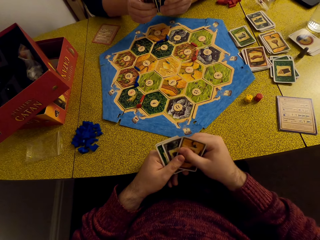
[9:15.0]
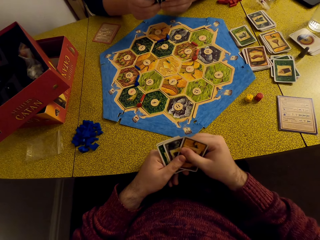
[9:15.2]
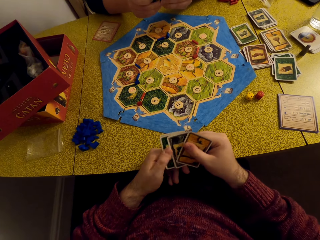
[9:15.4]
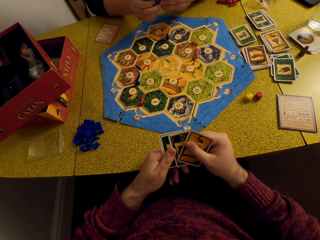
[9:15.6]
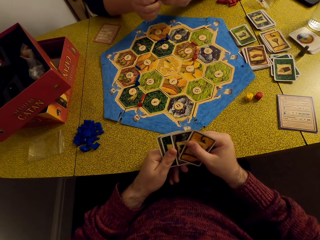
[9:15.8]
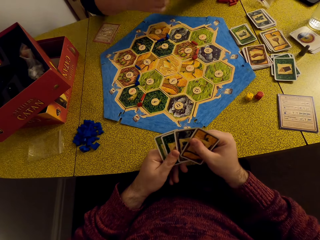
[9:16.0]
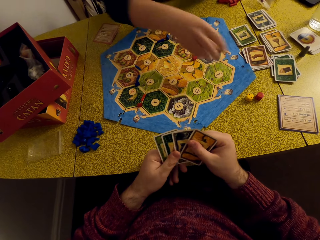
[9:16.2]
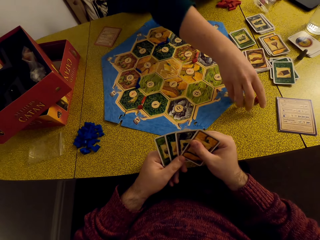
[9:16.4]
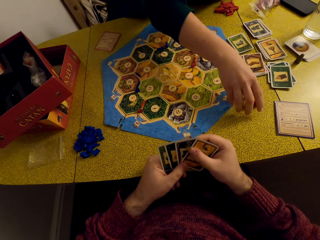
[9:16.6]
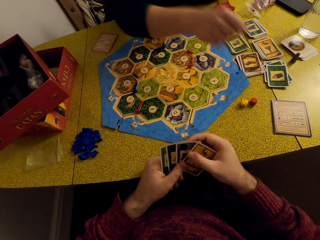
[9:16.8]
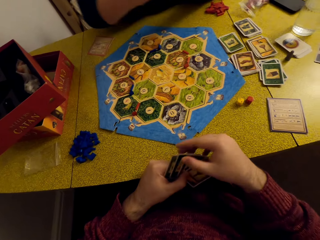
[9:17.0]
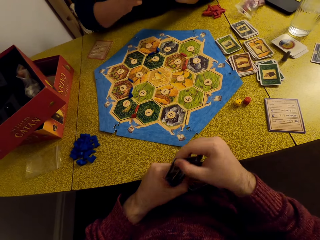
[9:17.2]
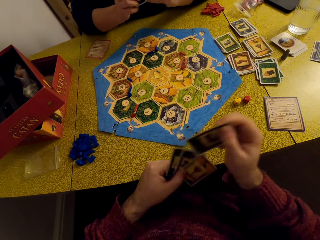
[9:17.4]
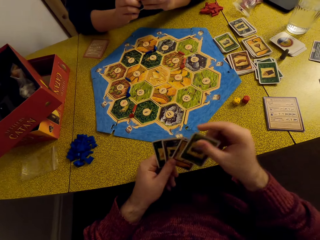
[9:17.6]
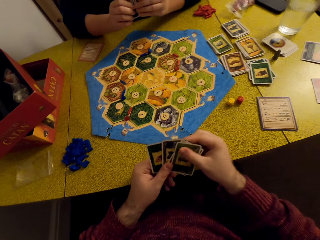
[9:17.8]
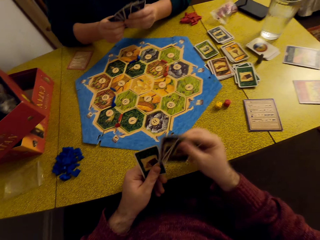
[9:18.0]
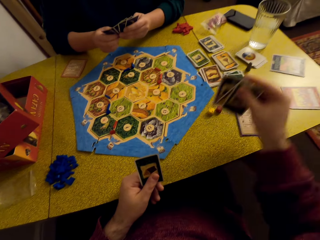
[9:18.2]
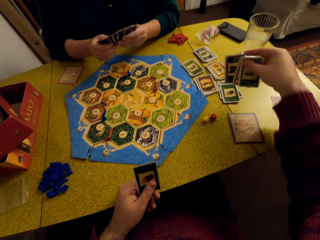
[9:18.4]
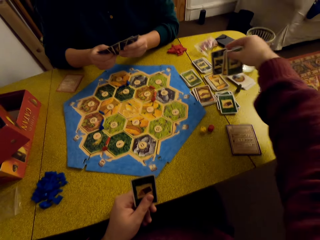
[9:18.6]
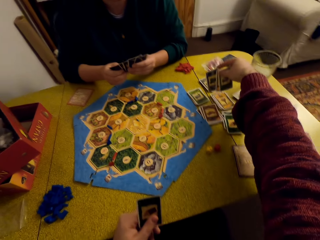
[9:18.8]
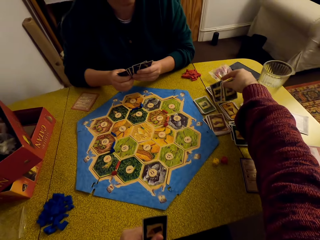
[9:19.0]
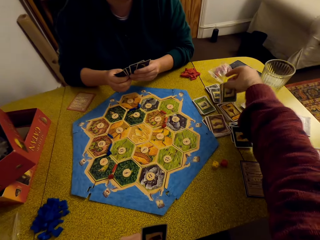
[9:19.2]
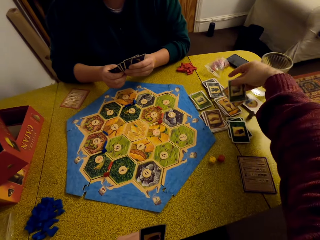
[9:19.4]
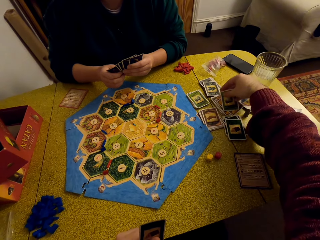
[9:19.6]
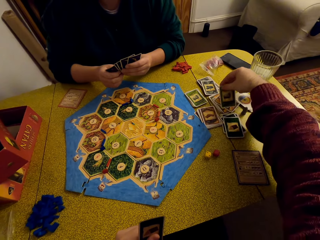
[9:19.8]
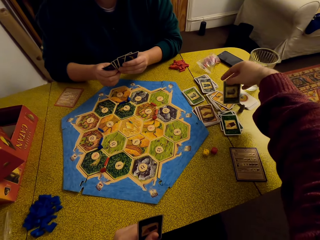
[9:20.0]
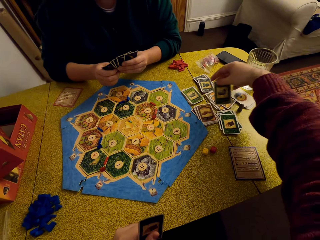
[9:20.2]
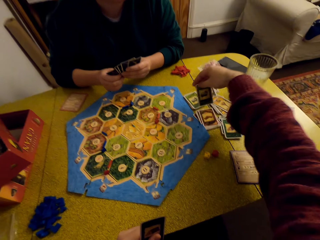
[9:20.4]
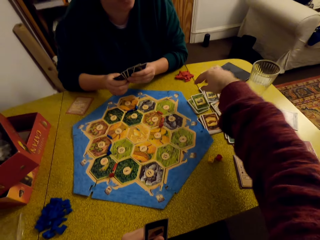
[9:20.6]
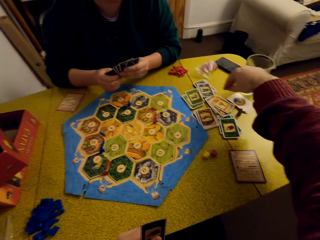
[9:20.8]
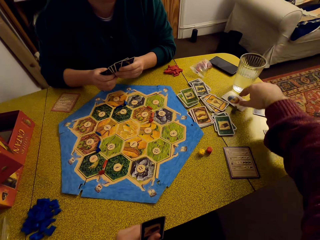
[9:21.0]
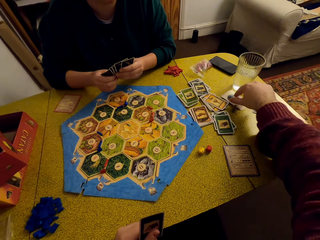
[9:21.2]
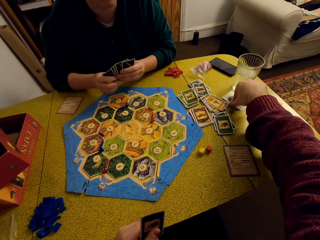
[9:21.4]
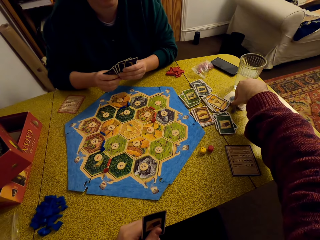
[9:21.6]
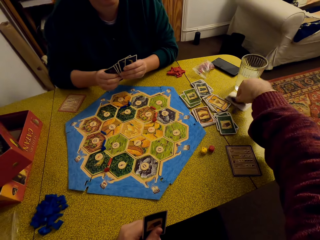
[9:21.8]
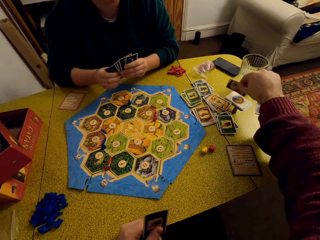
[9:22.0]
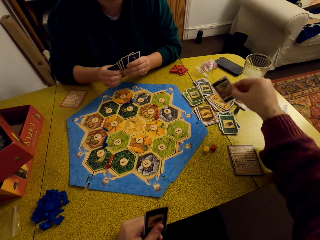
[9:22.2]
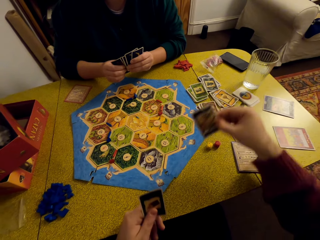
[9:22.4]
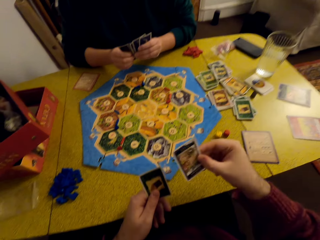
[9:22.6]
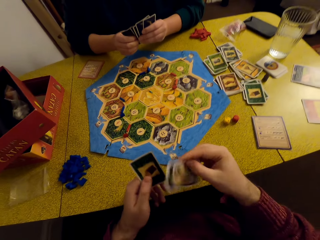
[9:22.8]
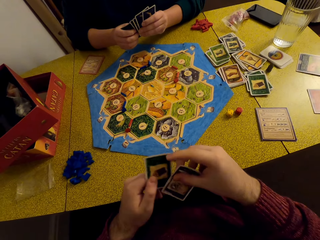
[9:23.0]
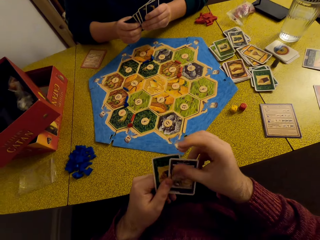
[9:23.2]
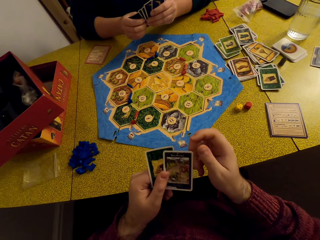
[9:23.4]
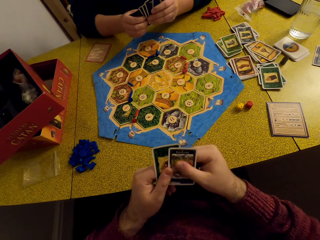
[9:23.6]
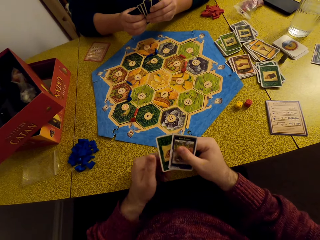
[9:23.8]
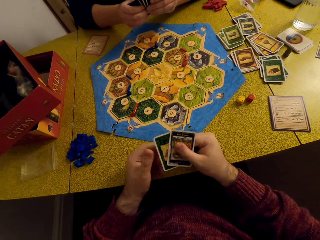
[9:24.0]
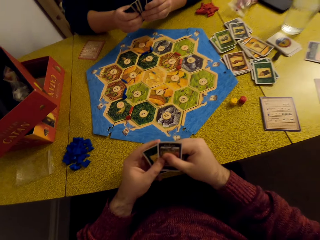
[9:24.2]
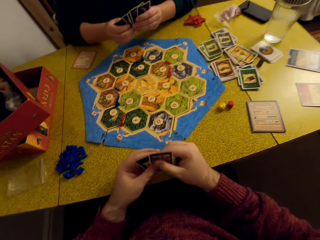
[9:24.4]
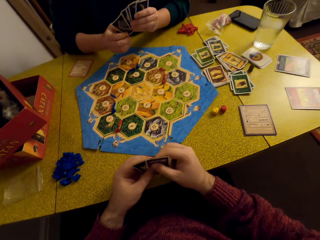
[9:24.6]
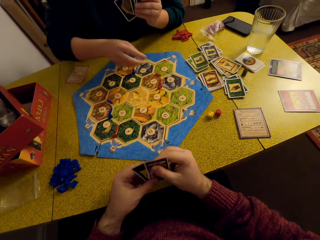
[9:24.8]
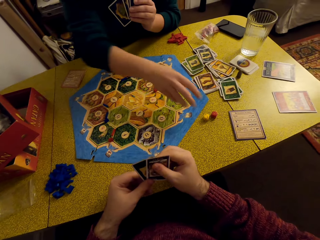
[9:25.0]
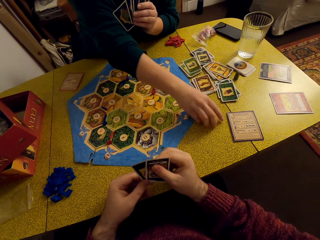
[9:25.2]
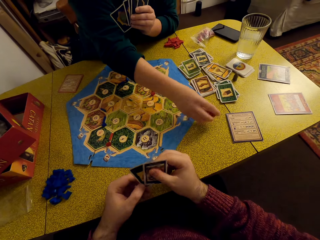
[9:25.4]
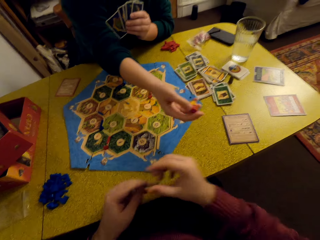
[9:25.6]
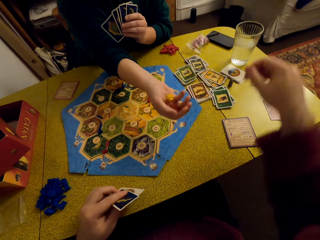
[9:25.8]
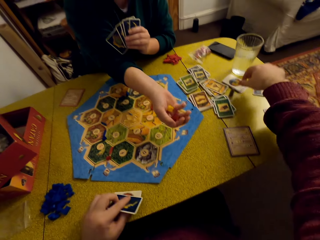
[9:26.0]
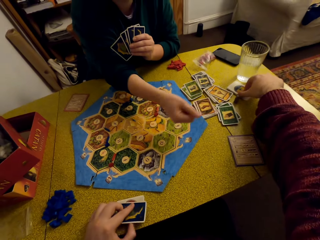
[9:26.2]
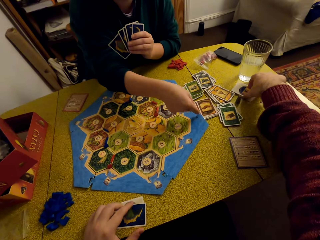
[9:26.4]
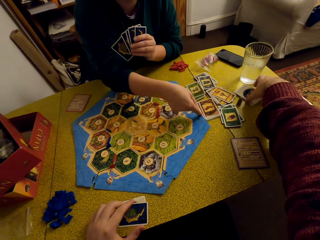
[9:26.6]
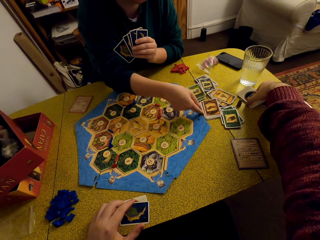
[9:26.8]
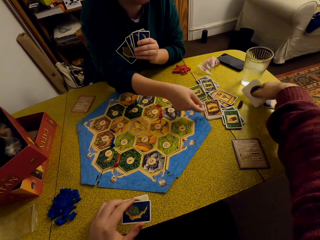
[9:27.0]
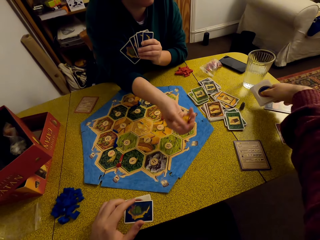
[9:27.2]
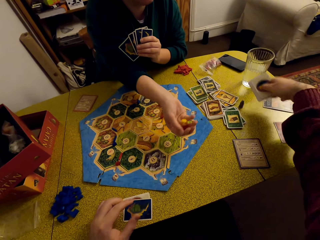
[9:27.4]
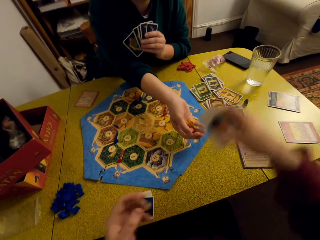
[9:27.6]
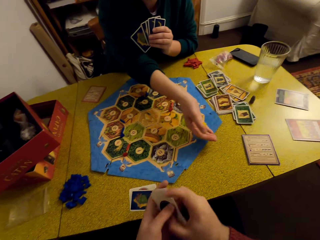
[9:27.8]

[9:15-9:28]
A woman talks to the camera wearer. He moves the card to the front. He picks out the cards from his deck. He places the cards on the decks on the table. He picks up the card. He places the card in his left hand. He talks to the woman. The woman picks up the dice and rolls the dice. The camera wearer talks to the woman. He places the cards in his hand on the table. He picks up the cards.

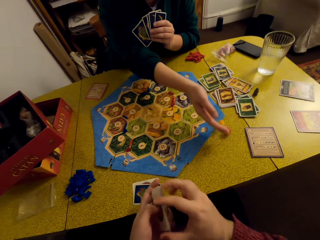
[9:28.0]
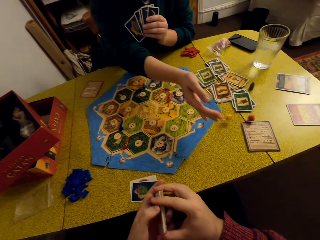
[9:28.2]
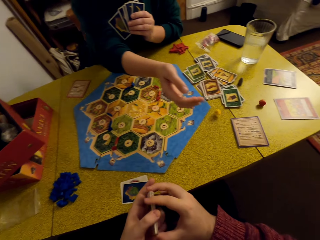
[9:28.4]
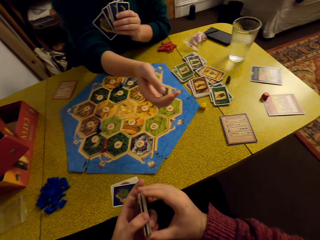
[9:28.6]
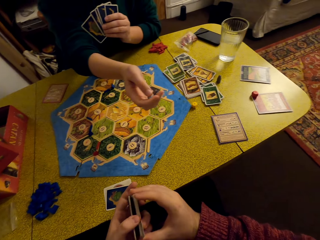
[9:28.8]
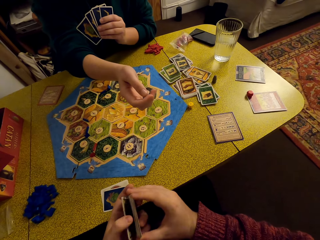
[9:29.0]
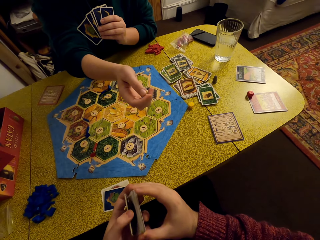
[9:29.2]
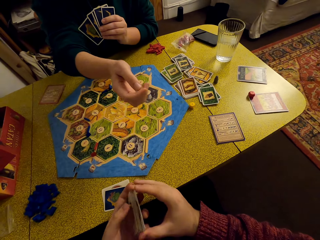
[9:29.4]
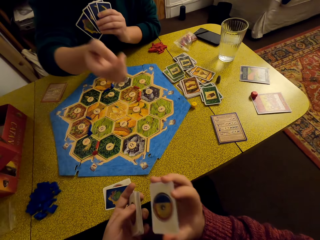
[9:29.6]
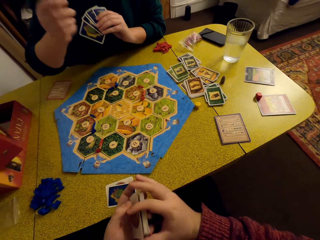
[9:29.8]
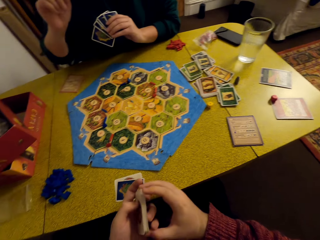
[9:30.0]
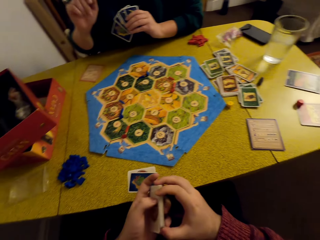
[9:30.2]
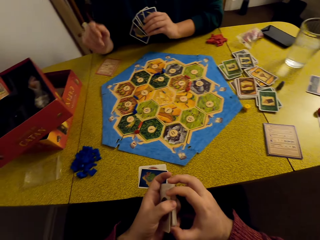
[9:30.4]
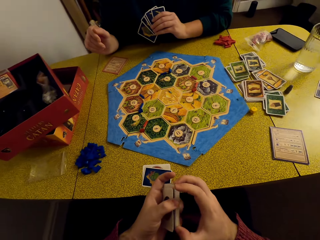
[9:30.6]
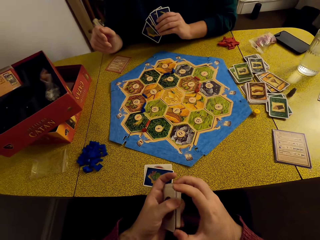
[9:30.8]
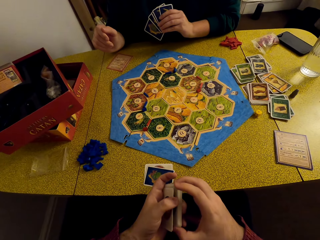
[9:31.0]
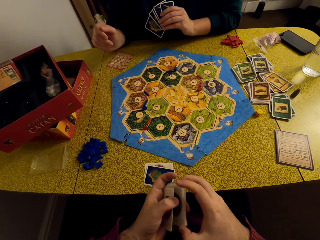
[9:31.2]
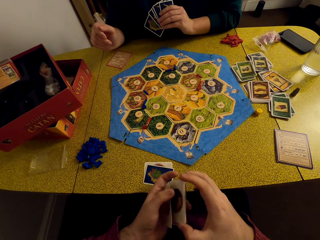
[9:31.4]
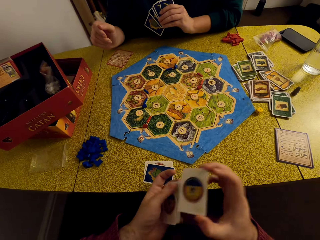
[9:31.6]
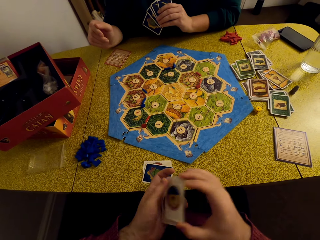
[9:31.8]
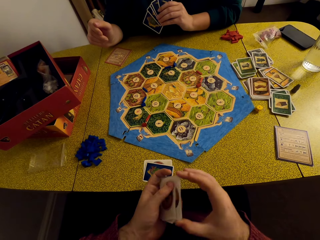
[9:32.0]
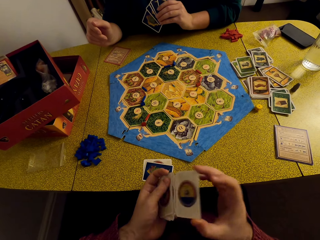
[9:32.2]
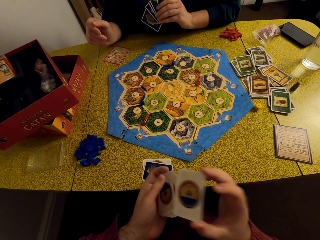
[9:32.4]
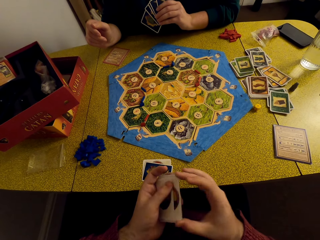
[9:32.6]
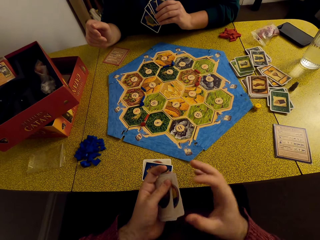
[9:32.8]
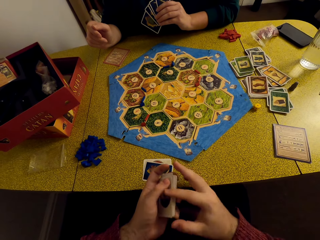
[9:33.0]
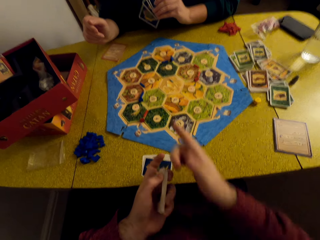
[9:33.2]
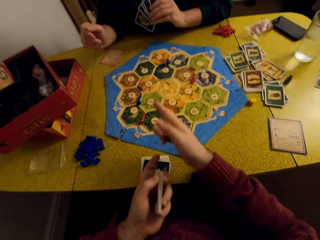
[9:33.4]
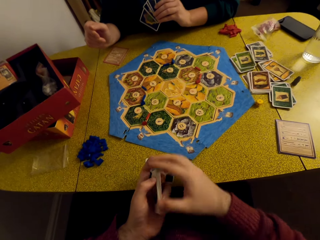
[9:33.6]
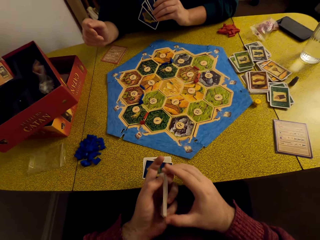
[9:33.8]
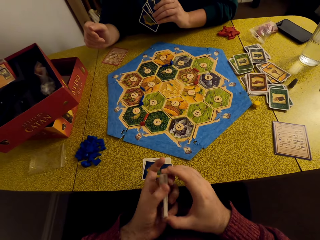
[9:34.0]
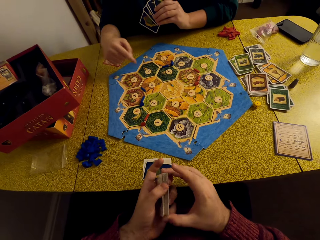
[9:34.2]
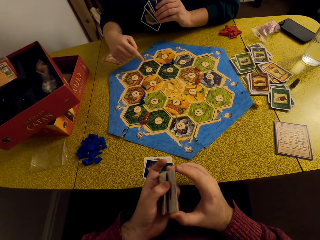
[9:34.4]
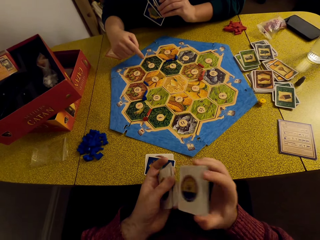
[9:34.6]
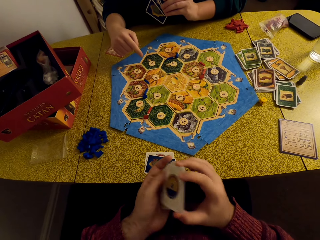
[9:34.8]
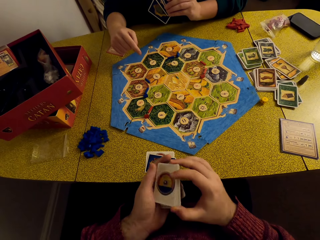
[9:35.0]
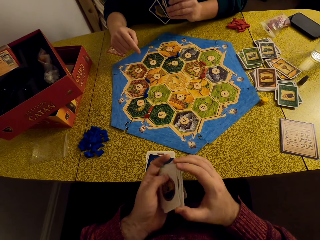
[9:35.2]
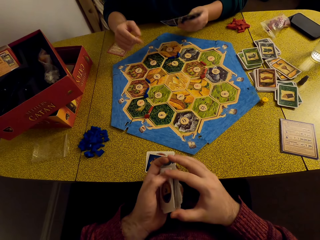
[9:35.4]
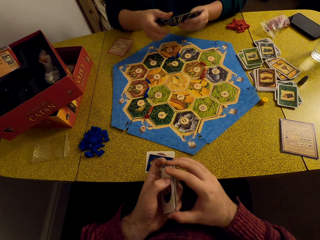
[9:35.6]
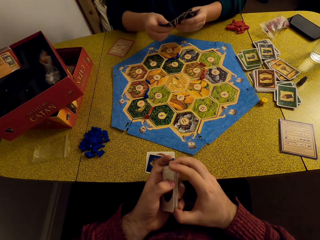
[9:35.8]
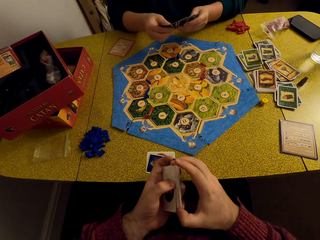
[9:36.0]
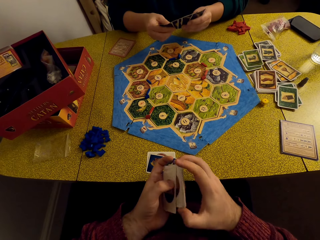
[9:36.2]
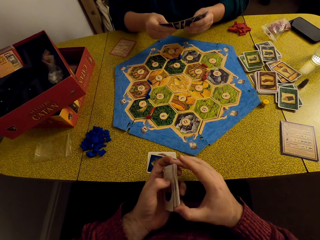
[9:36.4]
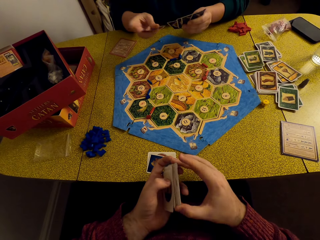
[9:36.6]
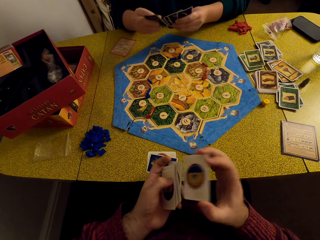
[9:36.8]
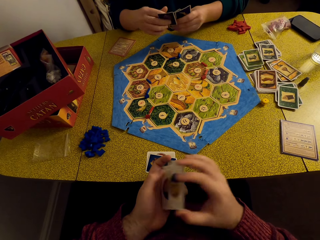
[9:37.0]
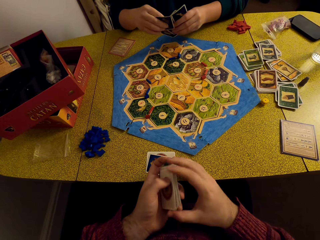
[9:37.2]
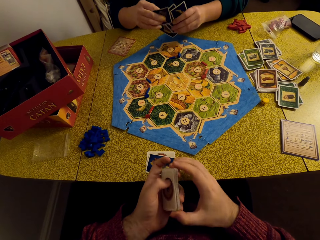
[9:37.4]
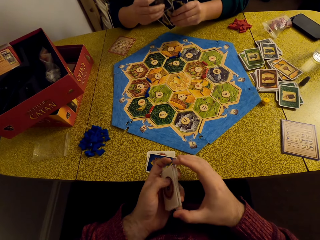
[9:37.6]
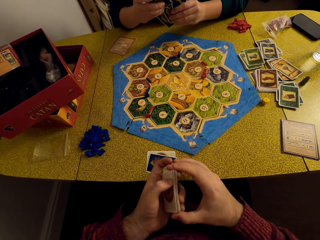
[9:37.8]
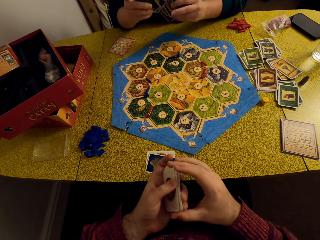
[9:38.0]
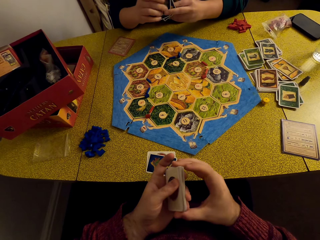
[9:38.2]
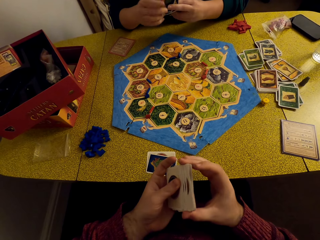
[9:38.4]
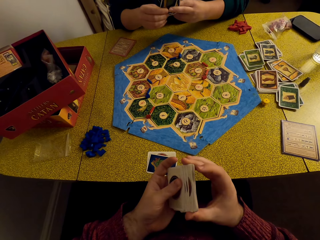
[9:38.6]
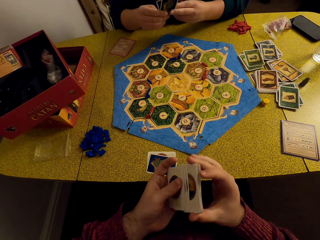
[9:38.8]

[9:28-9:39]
The camera wearer holds the cards with both his hands. A woman drops the dice on the table. The camera wearer shuffles the cards. The woman talks to the camera wearer. He shuffles the cards. He points at the woman. He shuffles the cards.
